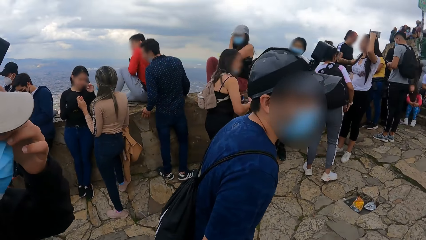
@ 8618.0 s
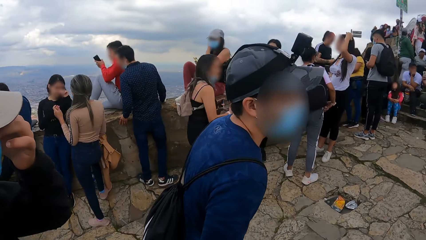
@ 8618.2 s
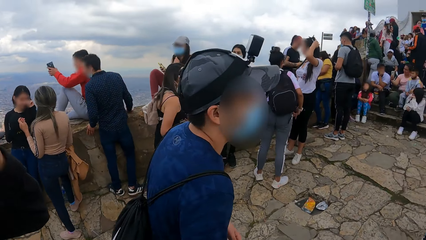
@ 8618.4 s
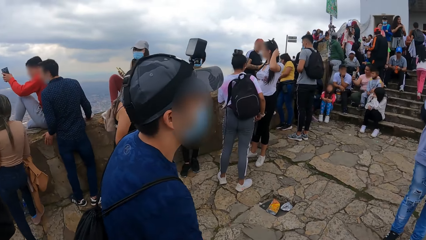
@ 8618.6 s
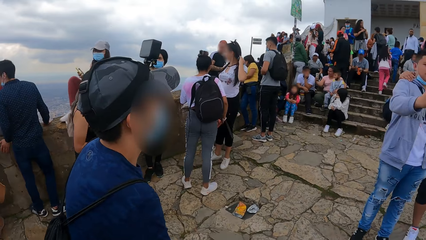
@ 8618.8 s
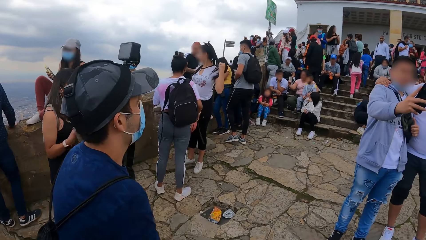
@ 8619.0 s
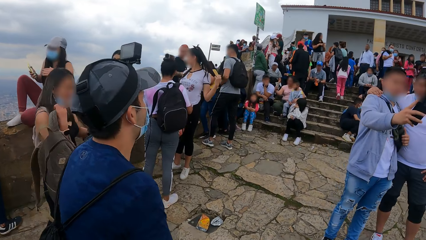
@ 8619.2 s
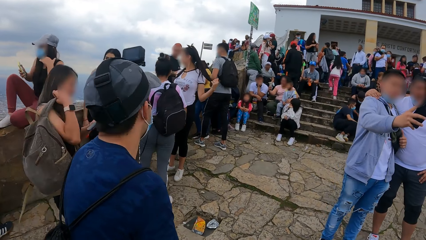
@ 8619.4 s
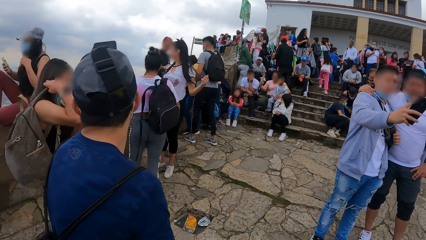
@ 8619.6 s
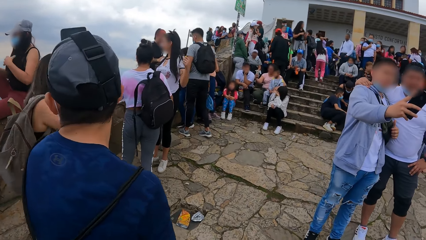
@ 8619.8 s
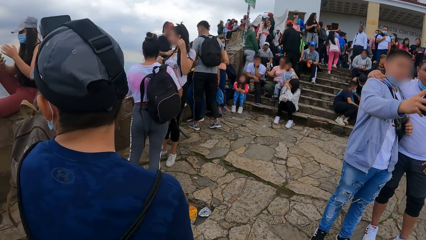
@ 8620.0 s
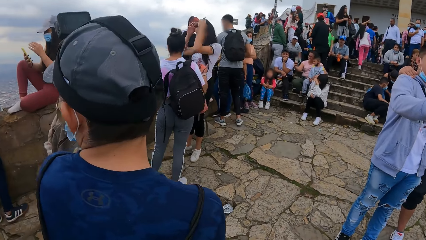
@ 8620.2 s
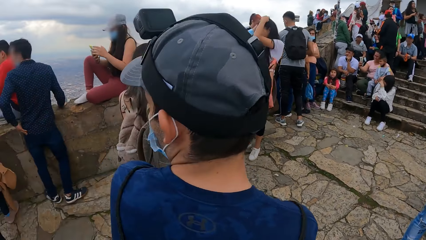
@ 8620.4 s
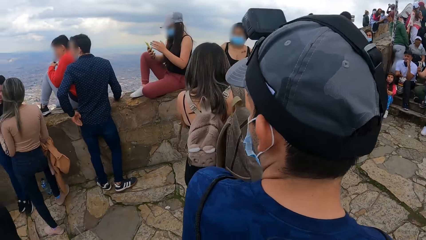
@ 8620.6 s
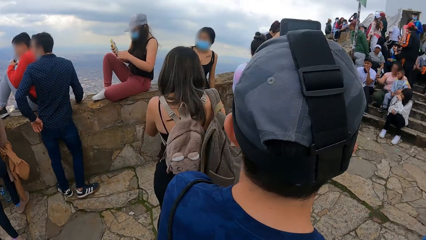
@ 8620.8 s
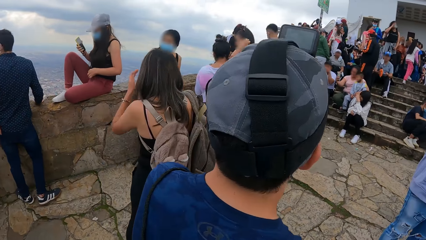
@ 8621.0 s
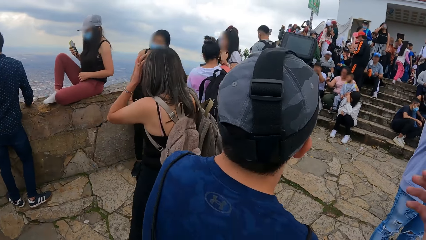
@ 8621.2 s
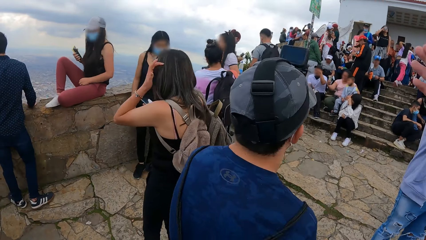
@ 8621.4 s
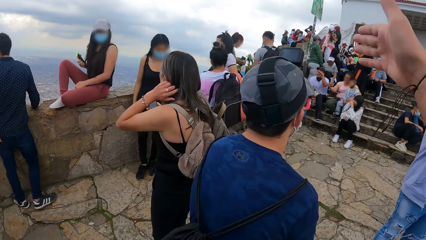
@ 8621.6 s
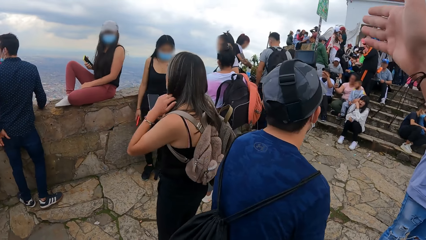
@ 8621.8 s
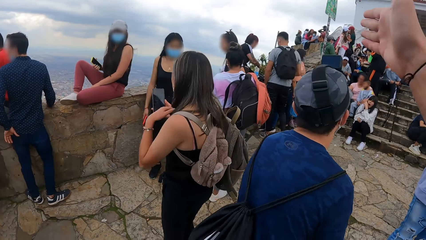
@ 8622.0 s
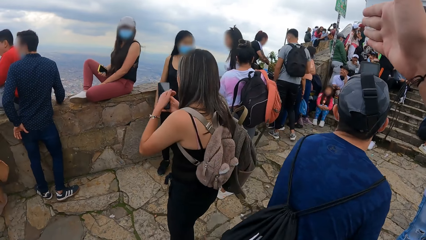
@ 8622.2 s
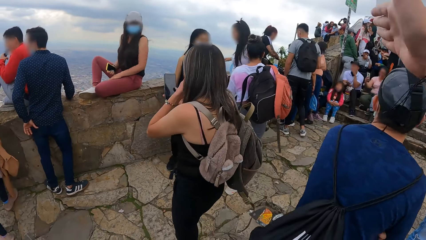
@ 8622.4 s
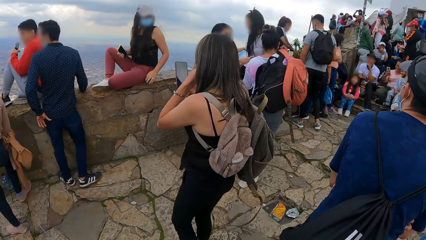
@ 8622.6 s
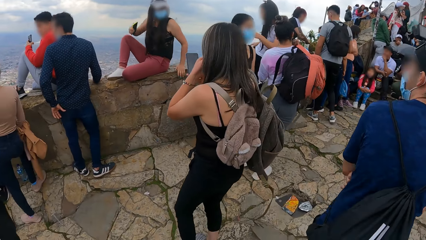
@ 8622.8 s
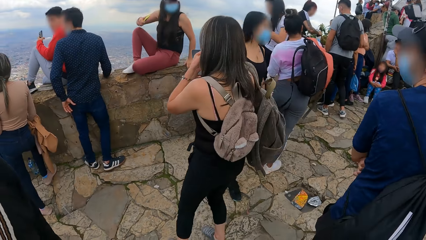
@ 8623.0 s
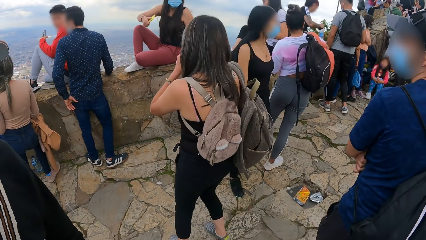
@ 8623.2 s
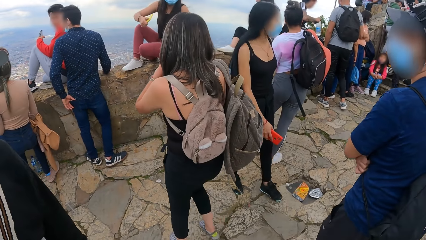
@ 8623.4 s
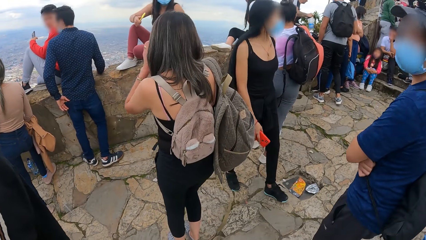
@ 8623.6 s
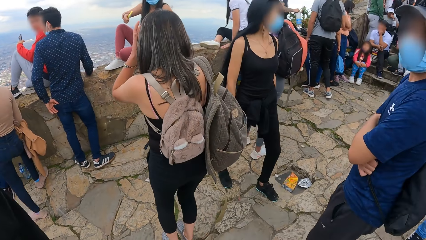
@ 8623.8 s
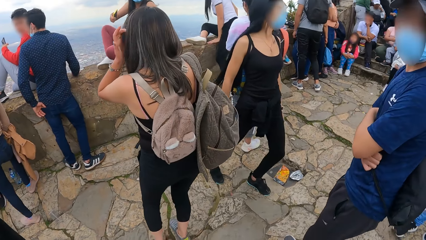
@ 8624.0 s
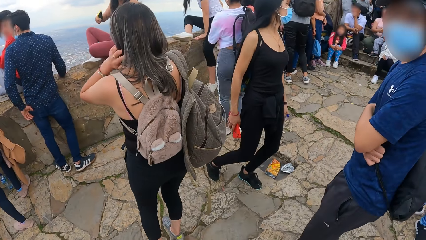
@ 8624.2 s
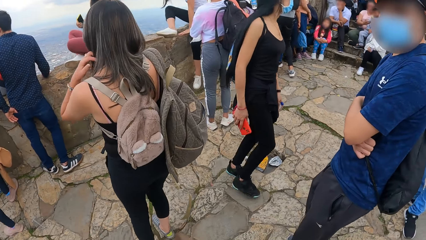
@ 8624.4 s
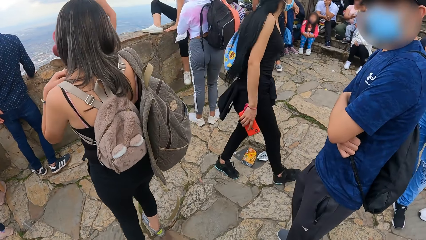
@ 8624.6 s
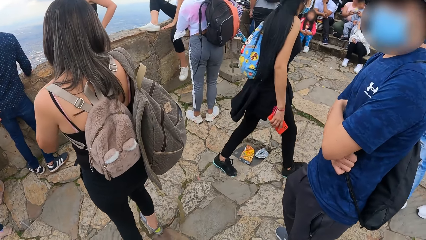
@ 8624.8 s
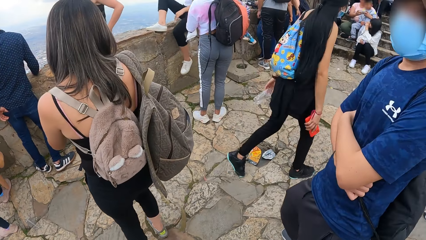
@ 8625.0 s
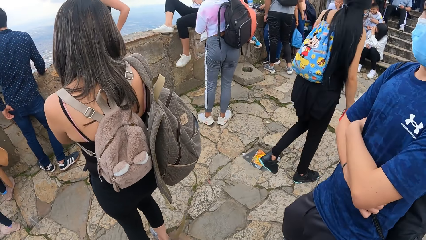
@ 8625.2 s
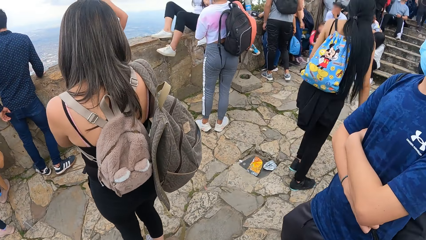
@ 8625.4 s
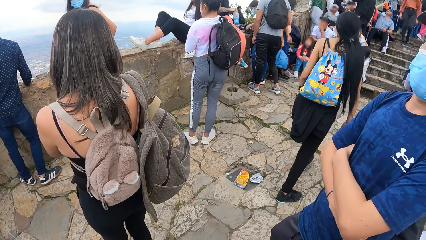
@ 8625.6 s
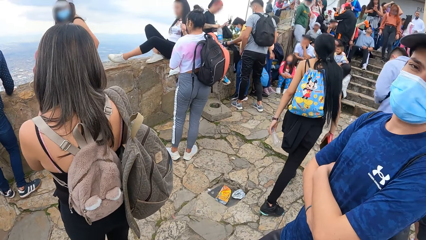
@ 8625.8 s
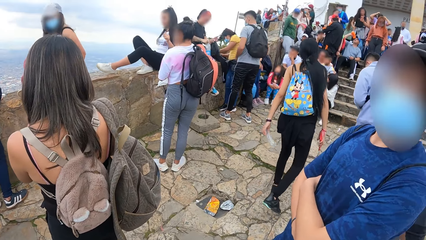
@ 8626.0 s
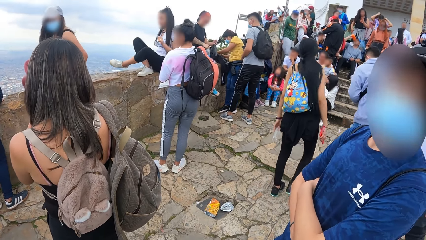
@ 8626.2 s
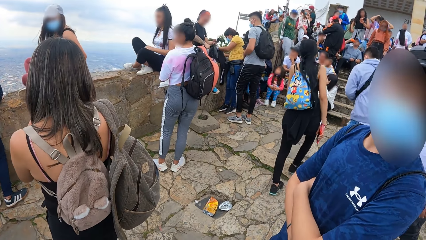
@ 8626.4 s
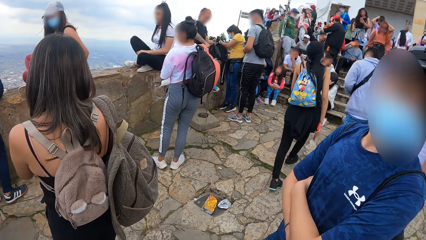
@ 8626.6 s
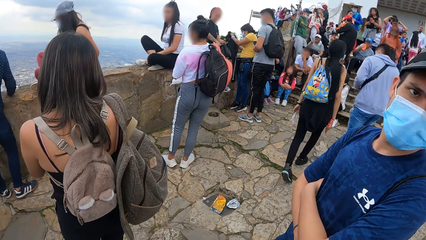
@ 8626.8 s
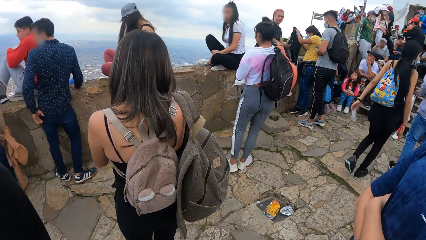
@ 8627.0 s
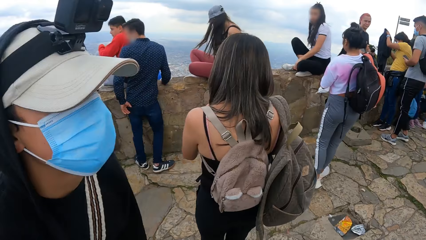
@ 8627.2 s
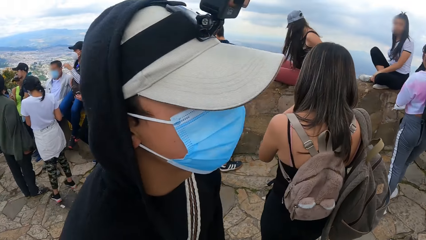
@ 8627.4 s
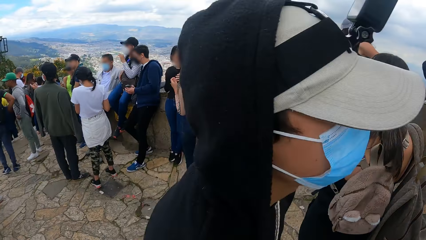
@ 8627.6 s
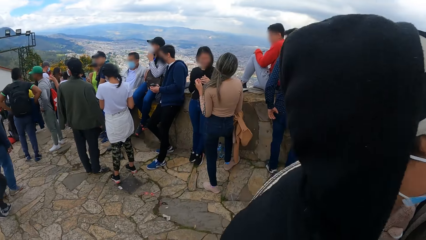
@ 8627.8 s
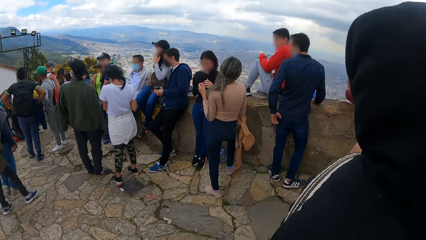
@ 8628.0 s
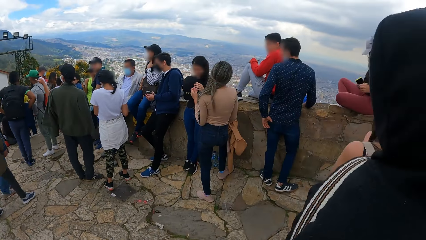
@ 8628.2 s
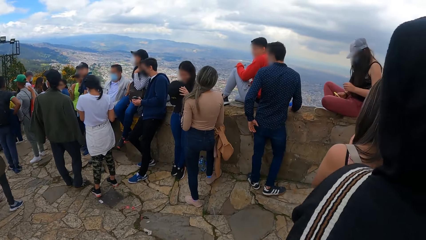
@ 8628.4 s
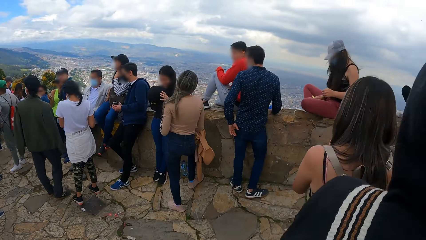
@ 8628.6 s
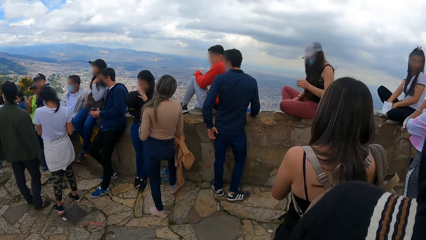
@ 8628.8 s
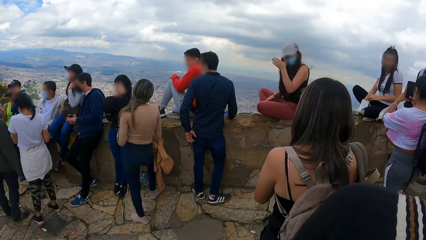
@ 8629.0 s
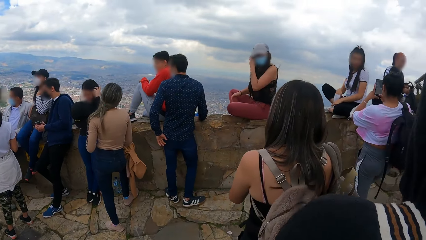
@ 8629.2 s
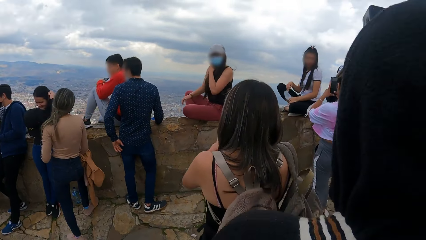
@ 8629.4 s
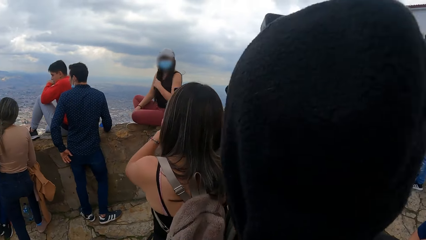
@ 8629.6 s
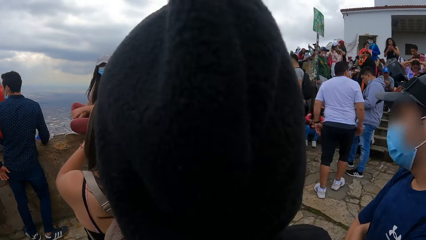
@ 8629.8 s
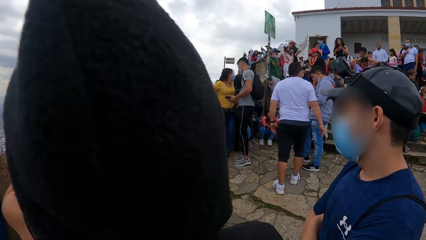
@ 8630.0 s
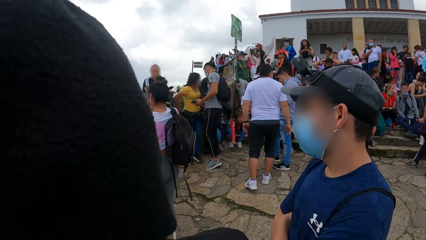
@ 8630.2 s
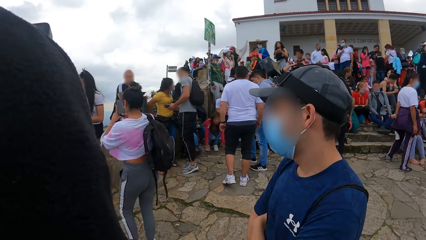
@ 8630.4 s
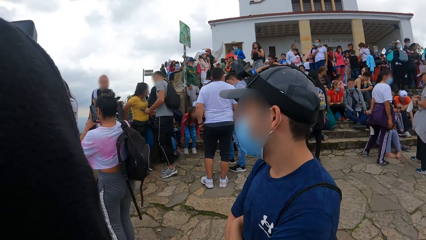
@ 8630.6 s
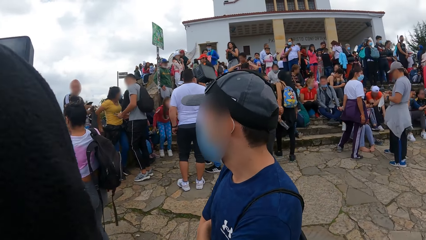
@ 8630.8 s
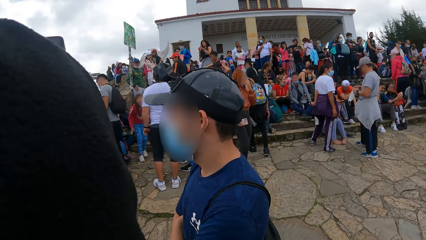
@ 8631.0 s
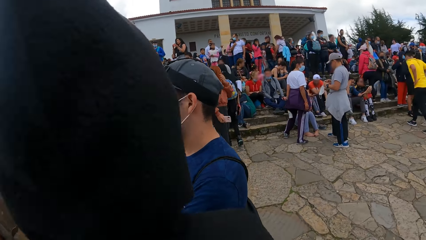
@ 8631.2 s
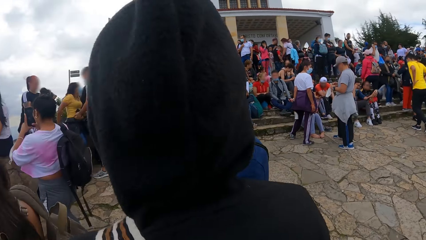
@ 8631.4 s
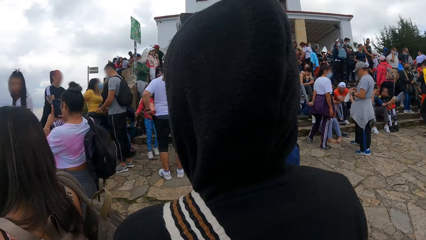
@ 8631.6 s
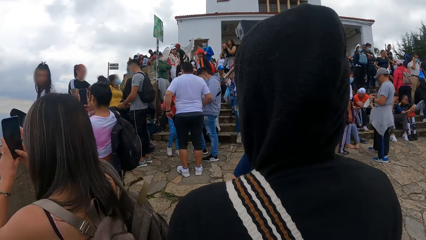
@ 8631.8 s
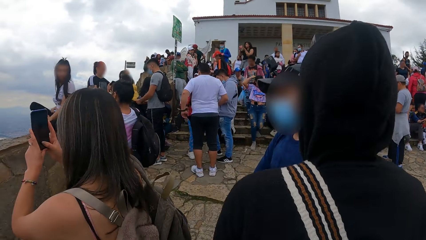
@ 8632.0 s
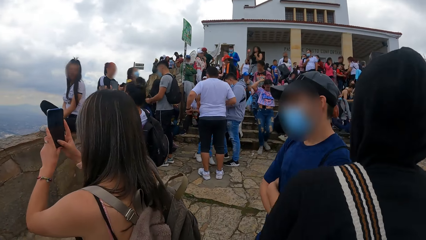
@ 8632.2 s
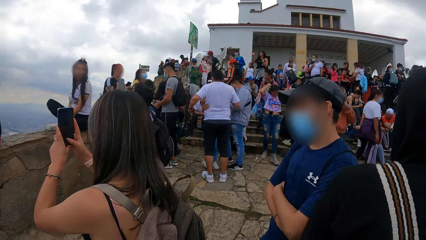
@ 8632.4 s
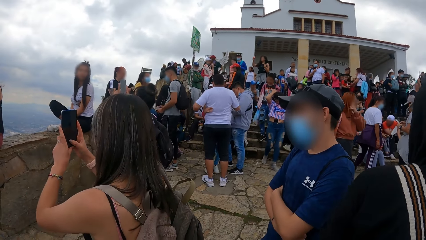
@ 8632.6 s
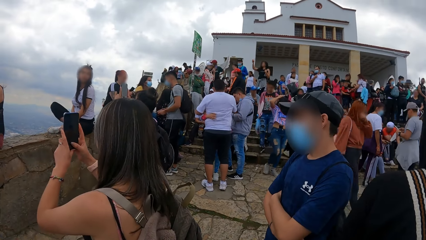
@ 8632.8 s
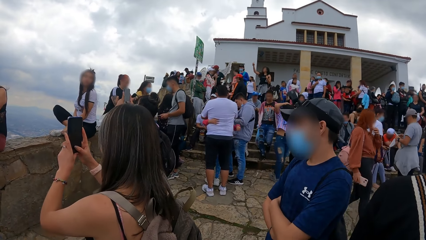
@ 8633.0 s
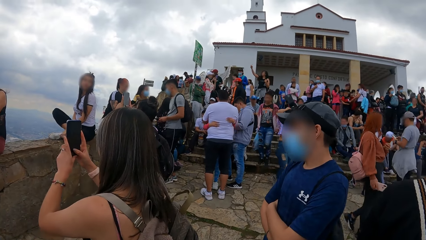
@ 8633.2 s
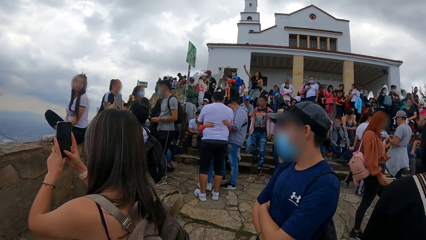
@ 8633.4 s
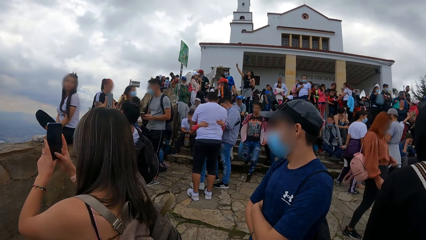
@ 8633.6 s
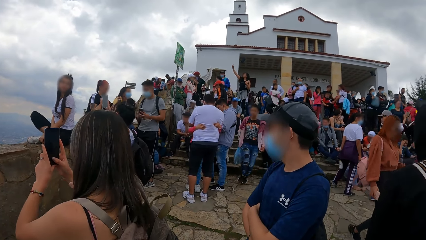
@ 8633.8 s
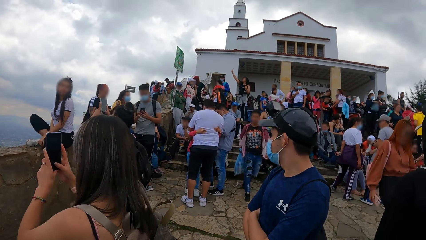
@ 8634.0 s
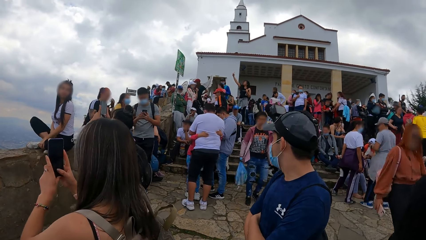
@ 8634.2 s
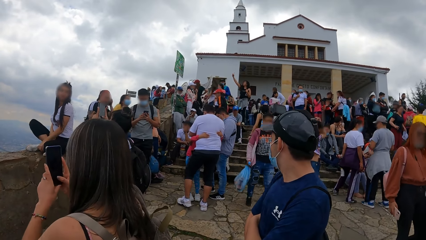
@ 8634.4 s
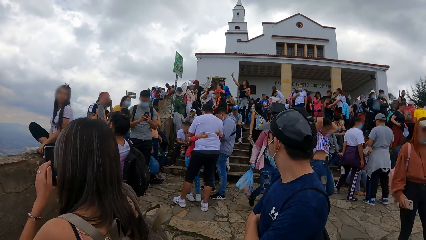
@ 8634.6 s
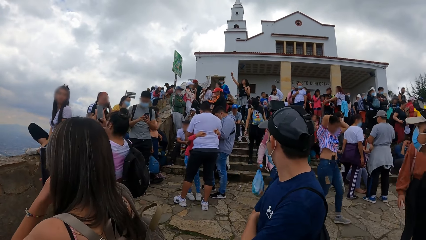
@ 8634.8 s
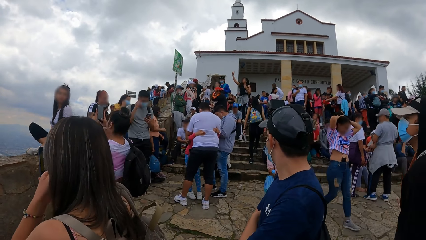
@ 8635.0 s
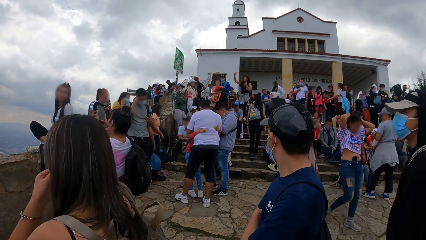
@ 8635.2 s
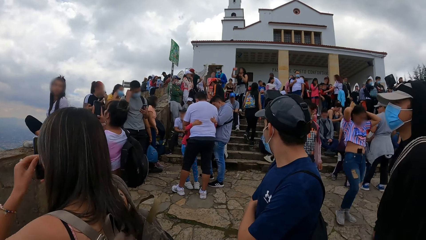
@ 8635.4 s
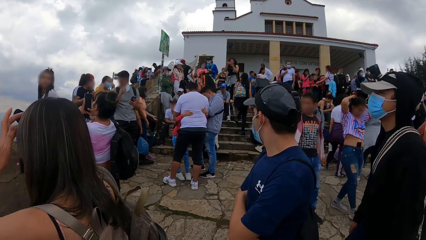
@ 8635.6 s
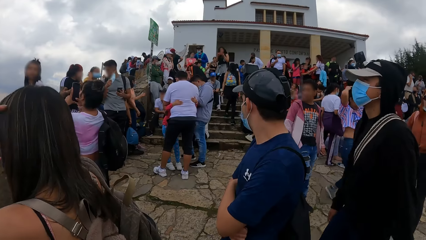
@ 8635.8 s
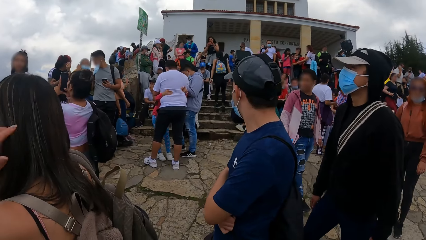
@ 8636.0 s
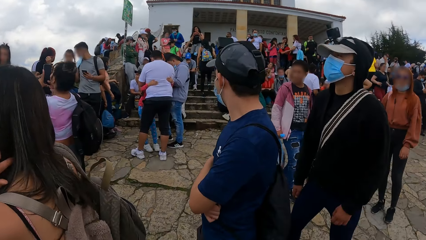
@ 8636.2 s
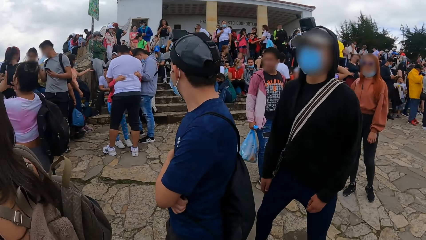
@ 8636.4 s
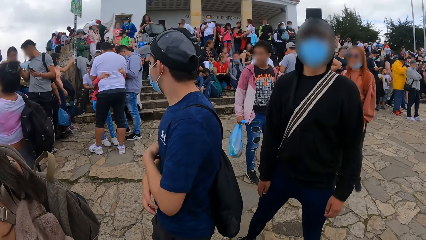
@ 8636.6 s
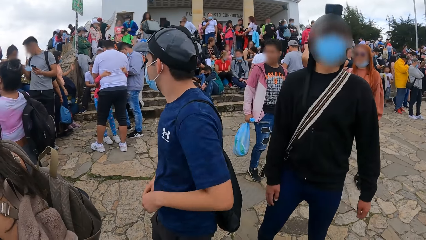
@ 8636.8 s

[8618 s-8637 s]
A person talks to the camera wearer. The camera wearer raises his hands up. Another person talks to the camera wearer. The camera wearer looks around the building.
